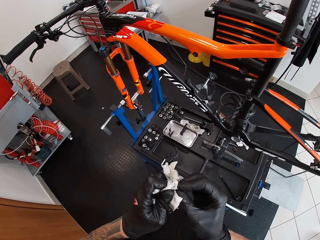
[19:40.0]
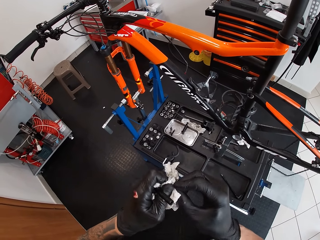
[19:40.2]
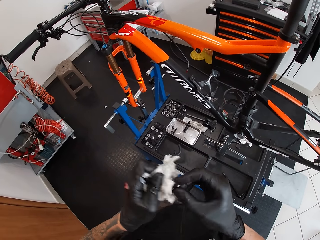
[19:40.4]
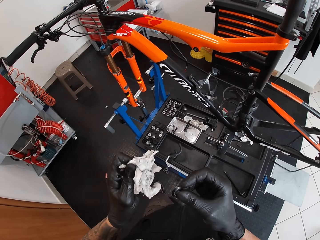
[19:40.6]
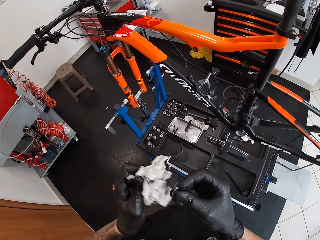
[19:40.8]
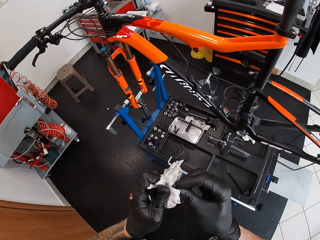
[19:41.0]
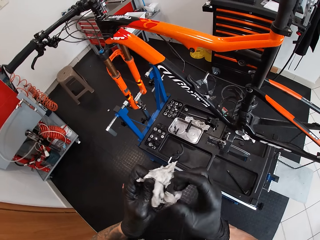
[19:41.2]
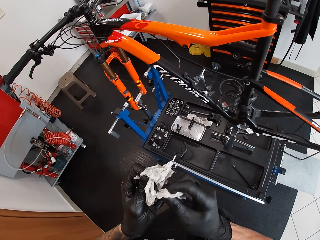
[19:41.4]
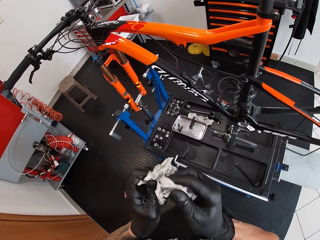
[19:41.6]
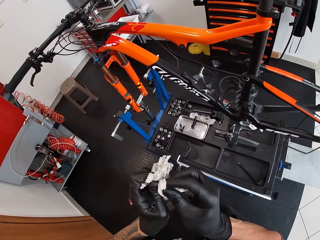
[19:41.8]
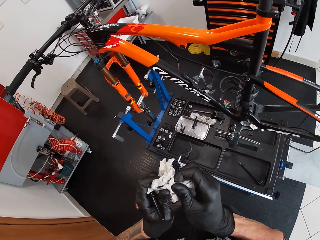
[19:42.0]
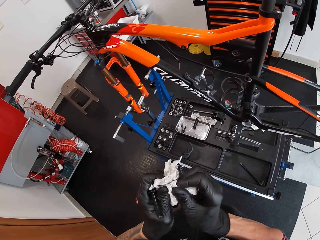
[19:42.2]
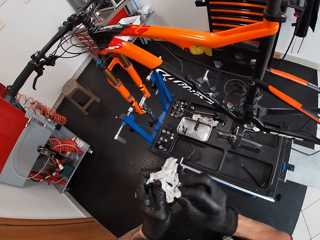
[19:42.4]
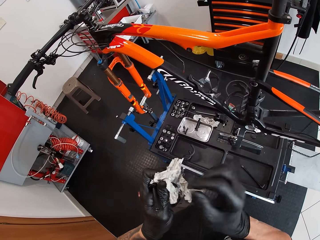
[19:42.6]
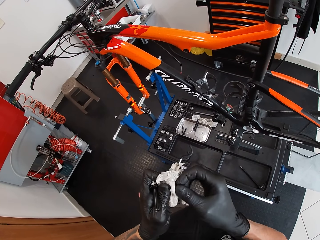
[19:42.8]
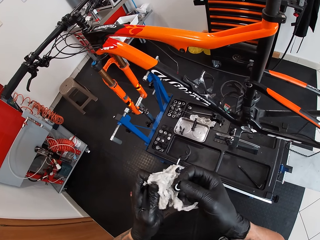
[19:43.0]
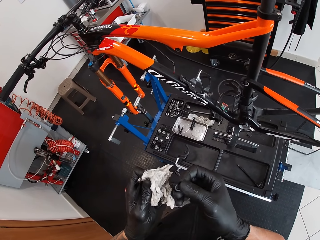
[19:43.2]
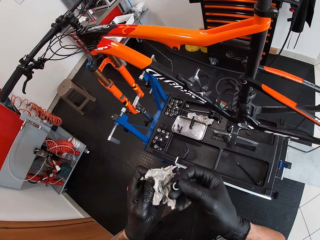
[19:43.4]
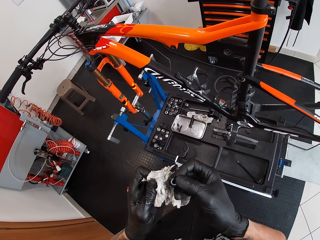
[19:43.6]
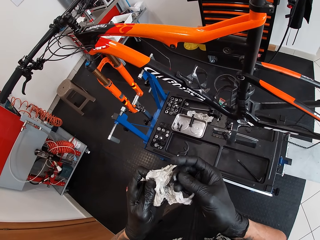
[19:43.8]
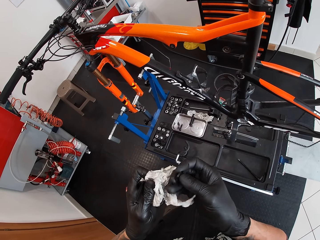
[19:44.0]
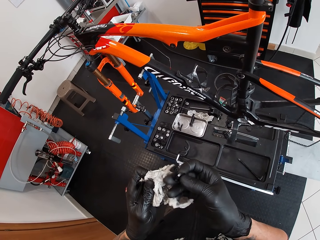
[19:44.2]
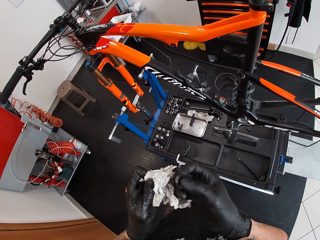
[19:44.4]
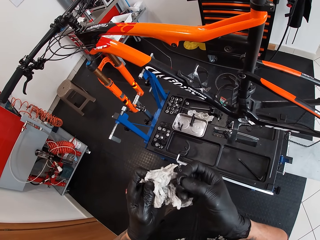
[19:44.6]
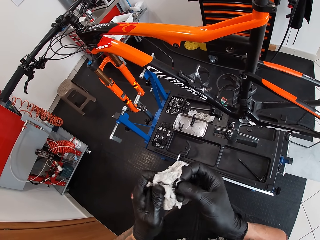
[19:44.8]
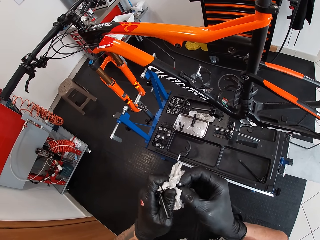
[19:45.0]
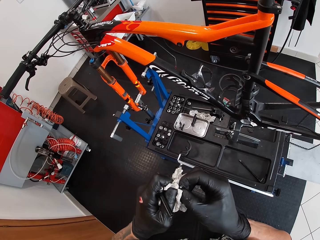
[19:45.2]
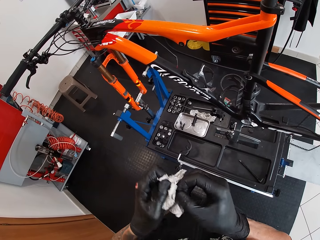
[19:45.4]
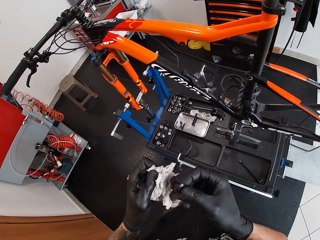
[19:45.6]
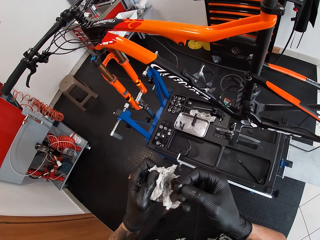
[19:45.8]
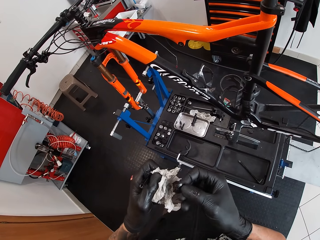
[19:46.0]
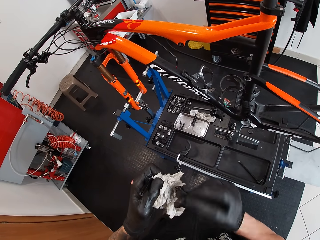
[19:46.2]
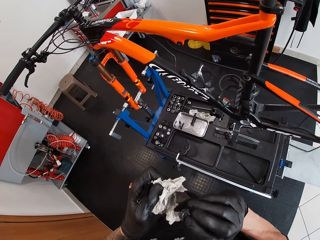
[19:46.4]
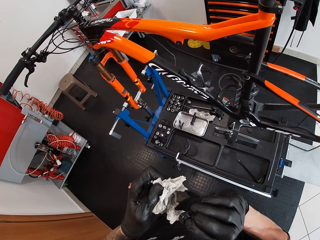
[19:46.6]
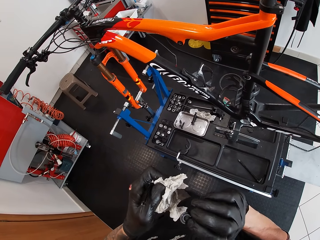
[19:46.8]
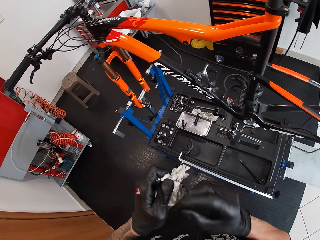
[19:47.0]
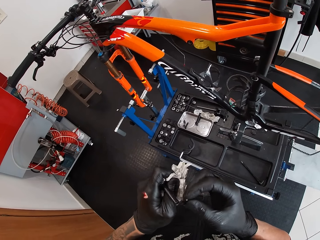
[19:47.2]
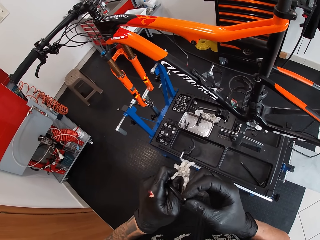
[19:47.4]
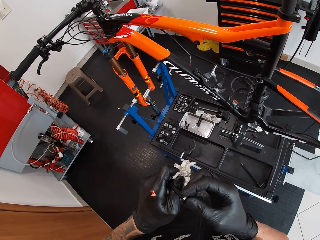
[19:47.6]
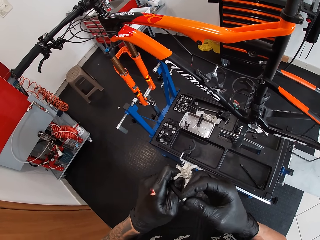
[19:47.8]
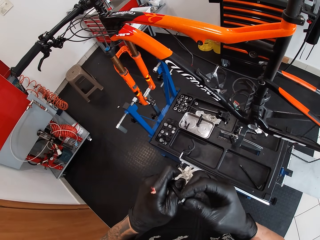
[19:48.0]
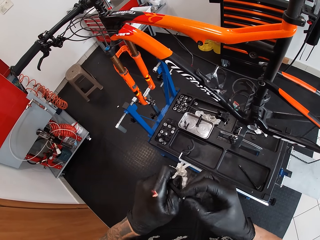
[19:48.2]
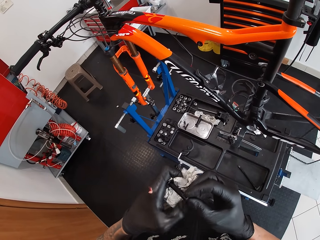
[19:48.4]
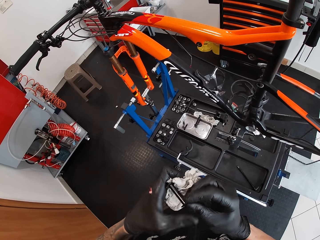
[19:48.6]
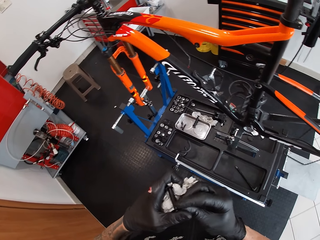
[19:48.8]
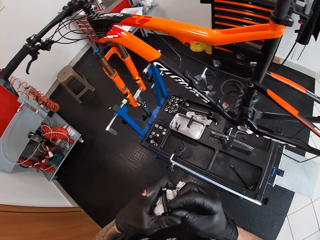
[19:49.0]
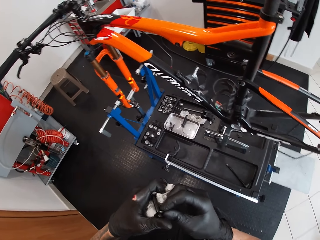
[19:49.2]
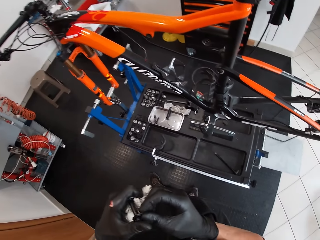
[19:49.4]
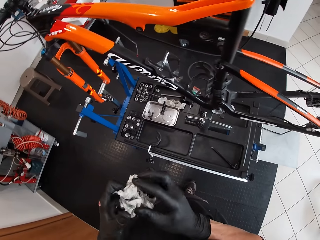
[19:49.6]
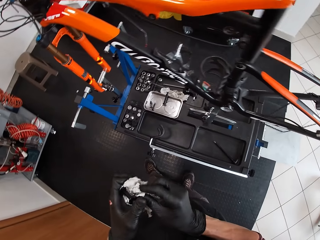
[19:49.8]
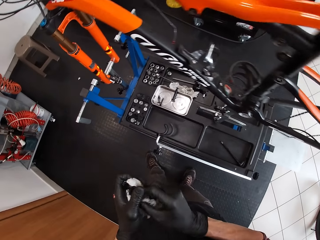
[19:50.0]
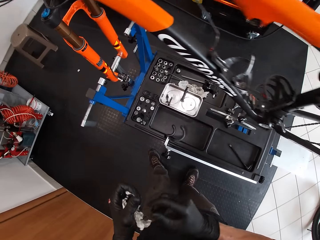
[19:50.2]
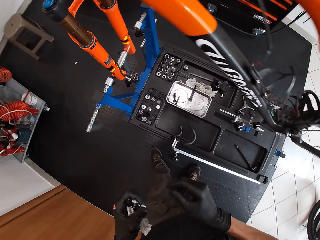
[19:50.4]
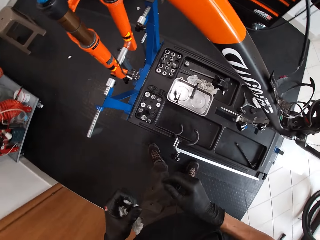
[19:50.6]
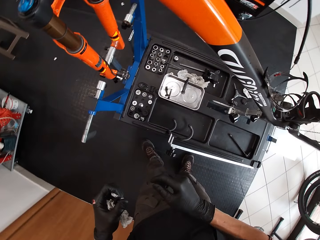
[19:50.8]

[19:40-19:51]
The camera wearer rolls the nut in his gloved right hand. He cleans the nut in his gloved right hand with the tissue in his gloved left hand. He checks the nut in his gloved right hand. He places the washer on the spindle in his gloved left hand with his gloved right hand. He holds the spindle and the washer with his gloved left hand.

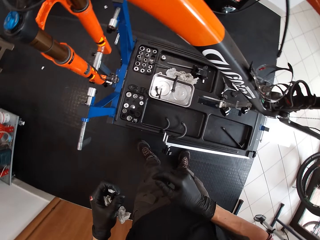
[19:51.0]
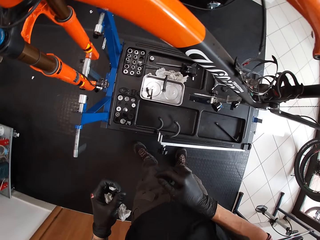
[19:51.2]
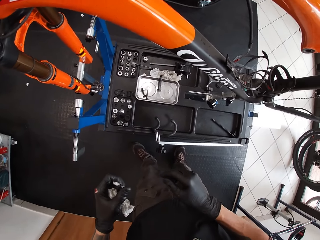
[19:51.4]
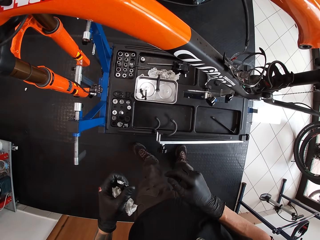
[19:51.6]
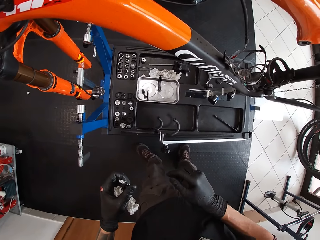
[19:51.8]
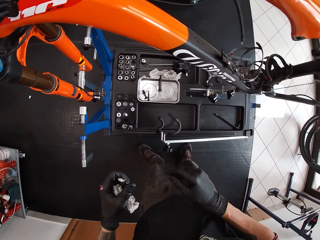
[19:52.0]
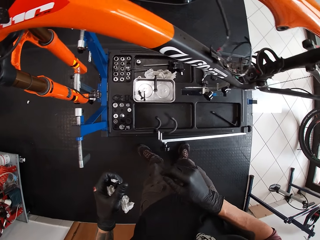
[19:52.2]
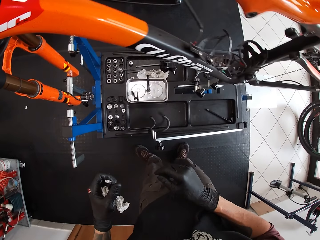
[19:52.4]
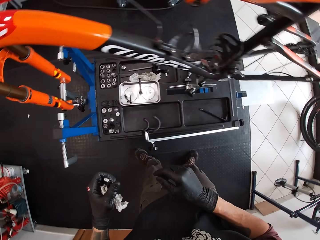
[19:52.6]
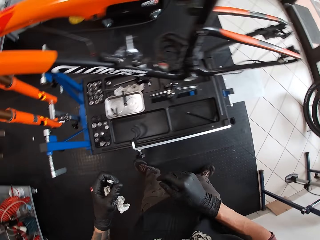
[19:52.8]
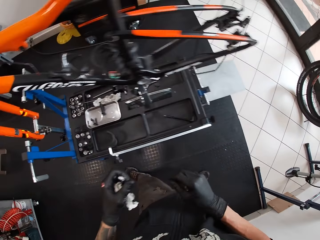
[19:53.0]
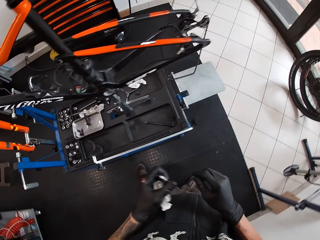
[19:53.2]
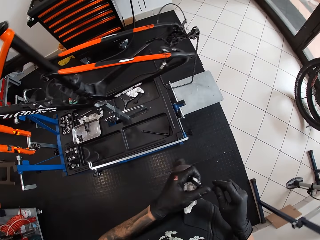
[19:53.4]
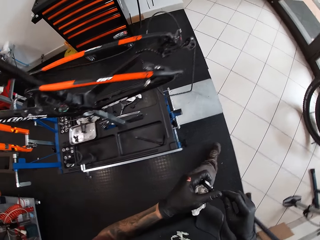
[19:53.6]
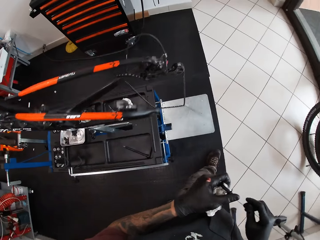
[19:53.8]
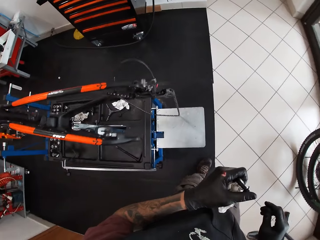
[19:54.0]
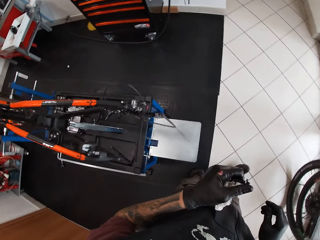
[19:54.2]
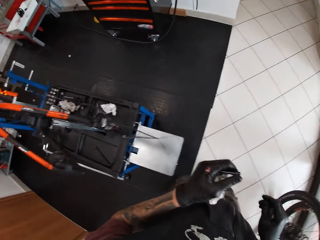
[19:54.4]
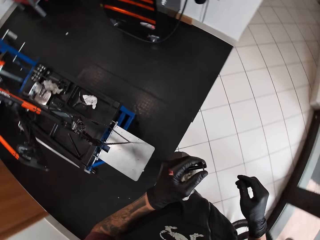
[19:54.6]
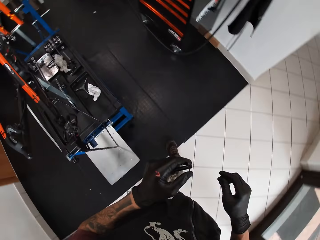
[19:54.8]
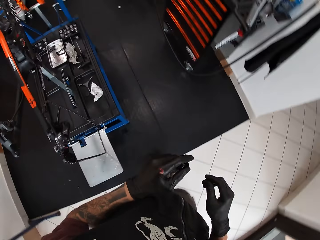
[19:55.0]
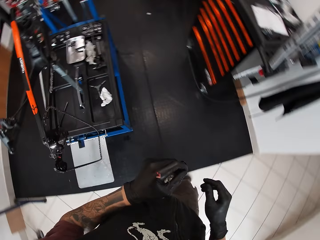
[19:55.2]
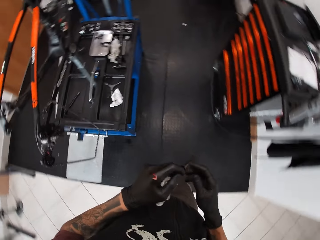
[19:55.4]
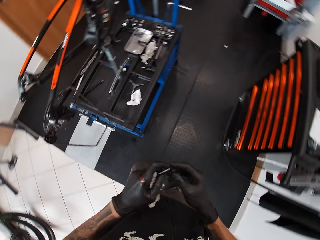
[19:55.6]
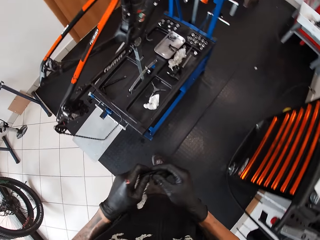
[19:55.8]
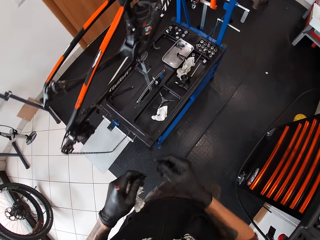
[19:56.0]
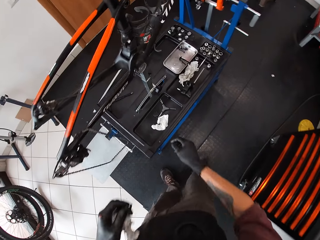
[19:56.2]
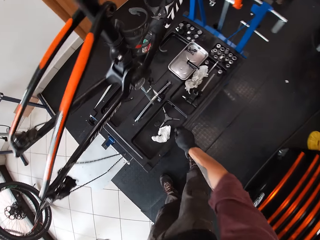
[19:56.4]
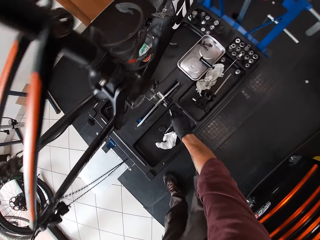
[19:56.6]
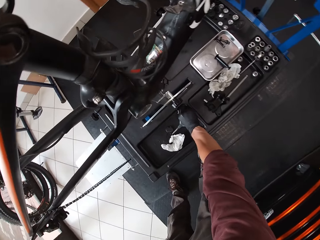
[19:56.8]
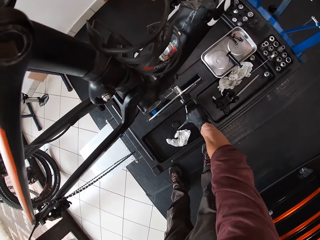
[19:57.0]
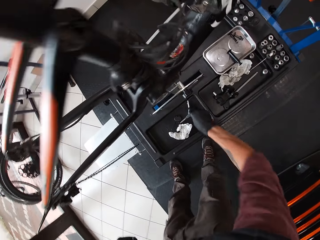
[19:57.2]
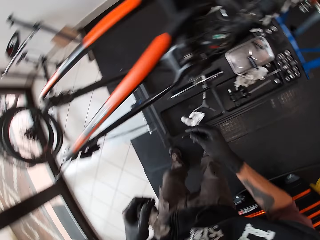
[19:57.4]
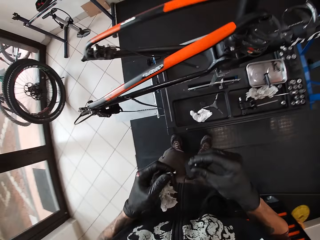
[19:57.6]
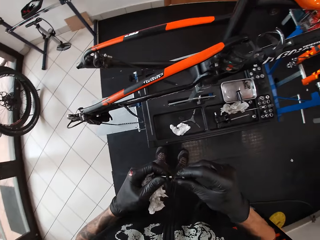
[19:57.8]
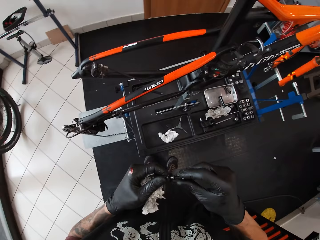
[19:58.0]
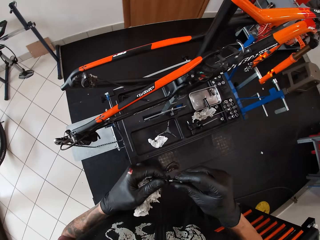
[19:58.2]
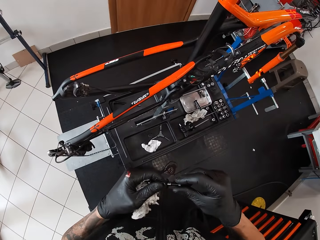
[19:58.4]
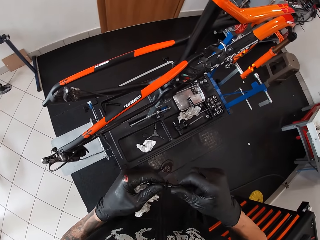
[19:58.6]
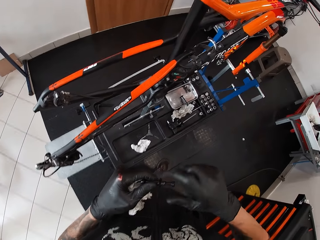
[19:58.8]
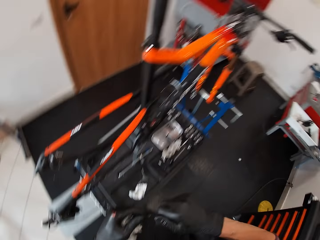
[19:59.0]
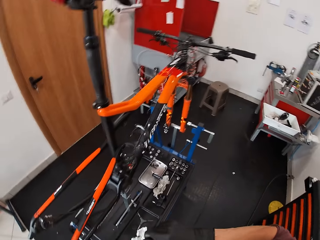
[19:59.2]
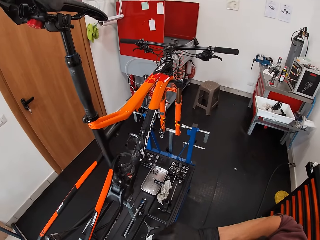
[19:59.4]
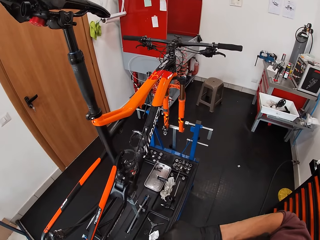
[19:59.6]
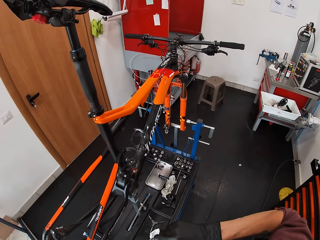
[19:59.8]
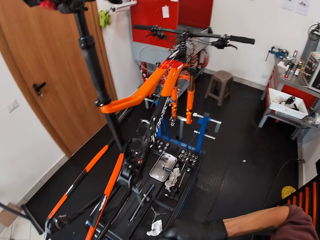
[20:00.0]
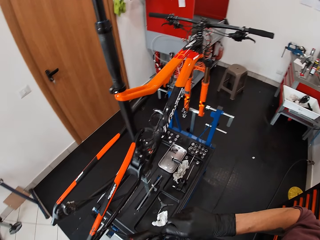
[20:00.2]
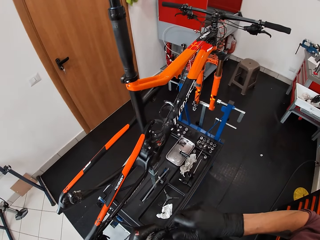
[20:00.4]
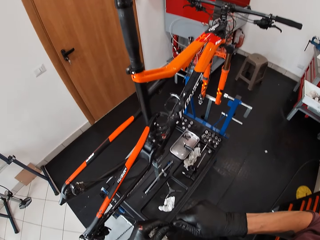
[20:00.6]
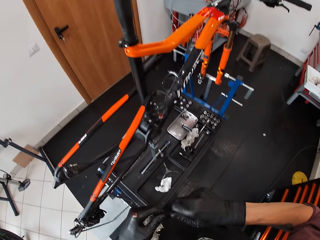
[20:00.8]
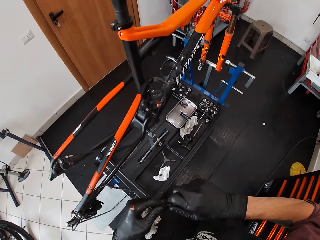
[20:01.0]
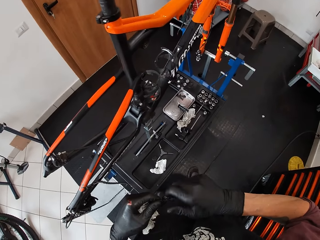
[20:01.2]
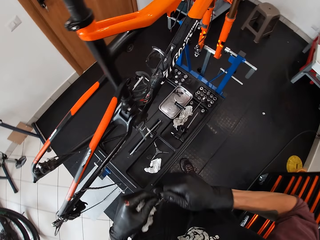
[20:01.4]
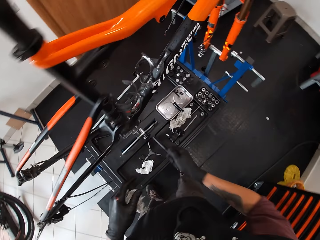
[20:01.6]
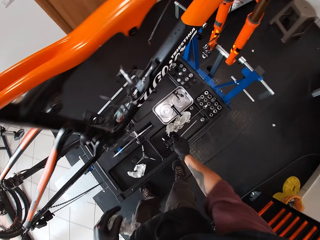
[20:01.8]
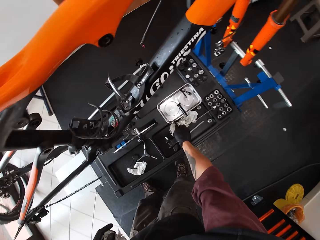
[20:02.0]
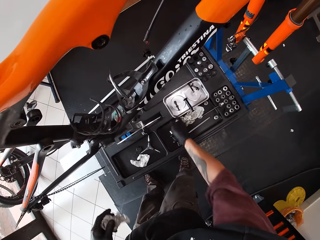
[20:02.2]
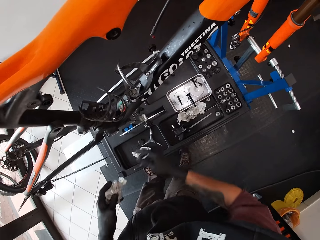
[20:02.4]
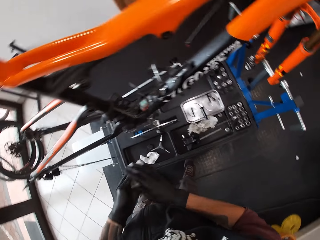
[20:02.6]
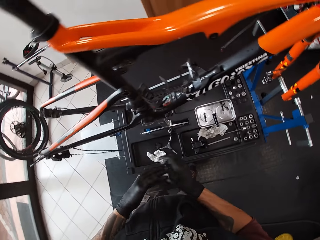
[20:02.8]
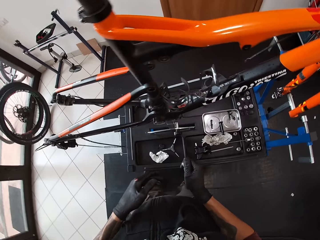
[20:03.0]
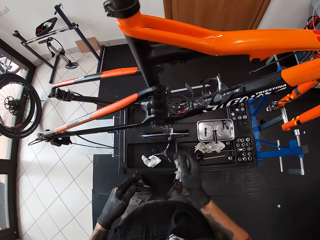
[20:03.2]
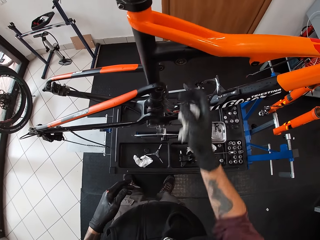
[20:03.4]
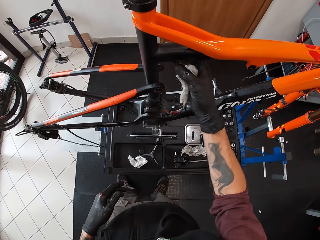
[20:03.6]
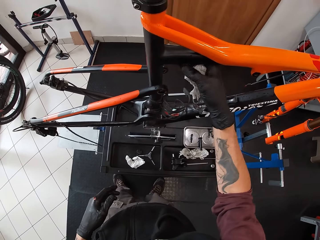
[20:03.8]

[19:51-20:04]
The camera wearer looks around and walks around. He picks up the bolt or tube on the work bench with his gloved right hand. He tightens the bolt in his gloved right hand into the spindle in his gloved left hand. He looks around. He drops the spindle on the work bench with his gloved right hand. He cleans his gloved right hand with the tissue in his gloved left hand. He cleans a bolt hole on the bicycle with his gloved right hand fingers.
